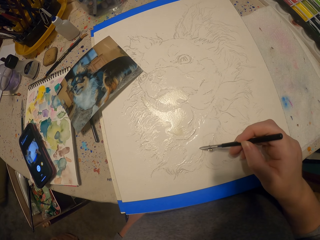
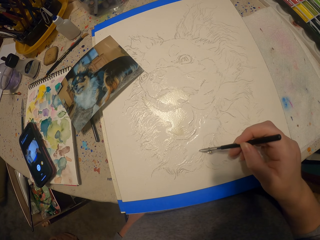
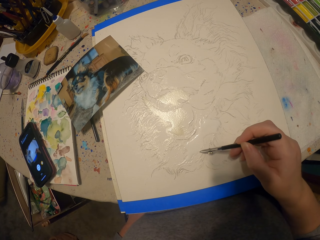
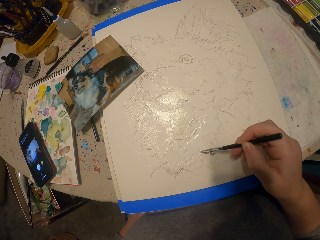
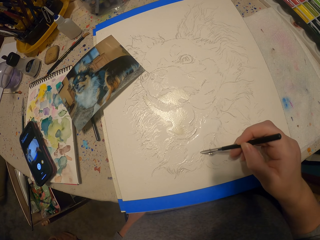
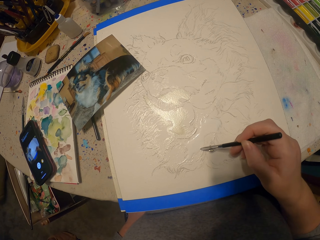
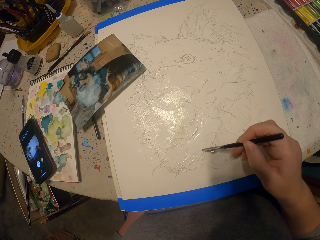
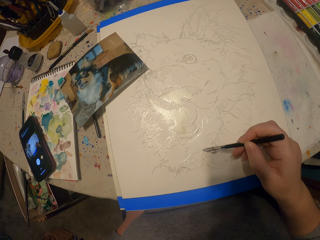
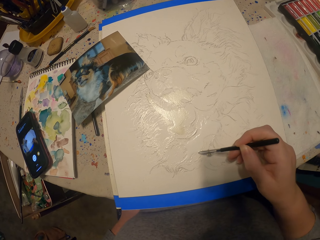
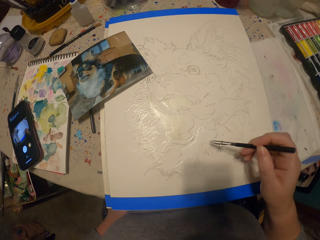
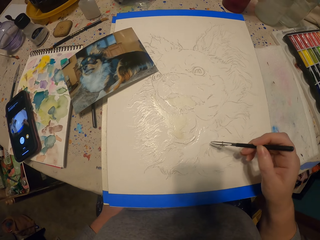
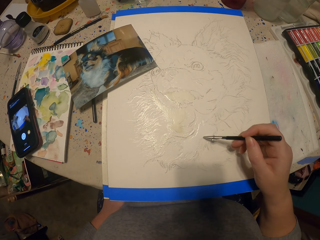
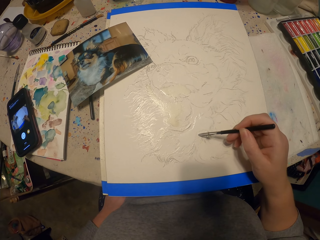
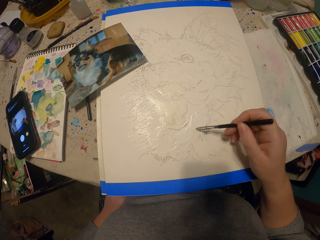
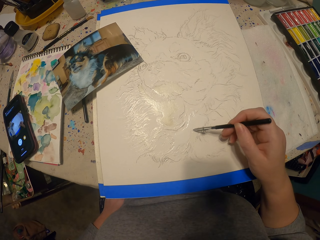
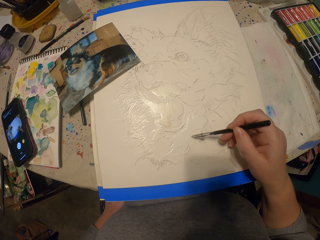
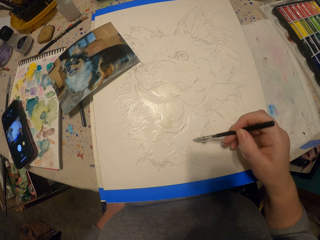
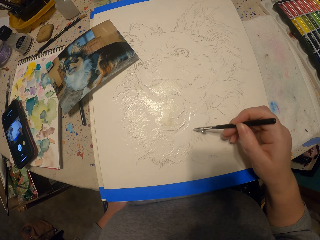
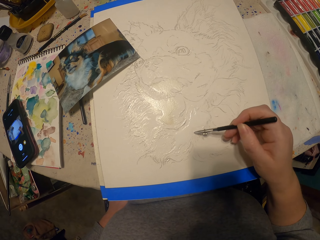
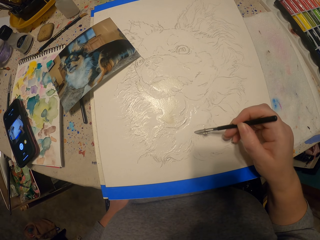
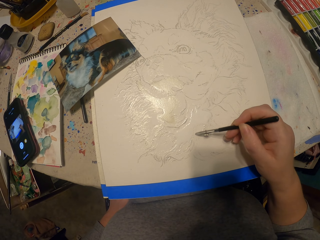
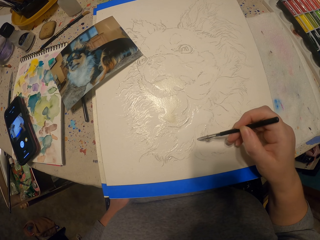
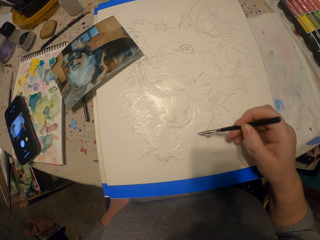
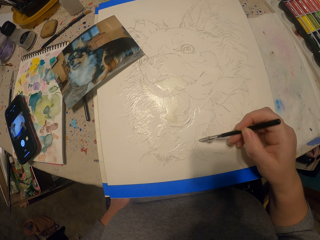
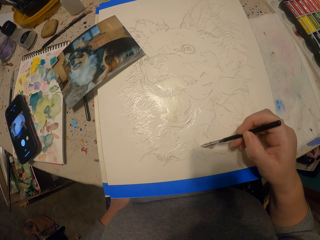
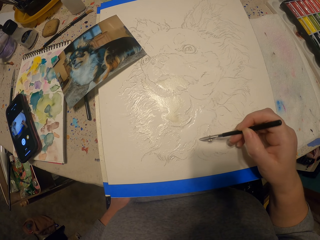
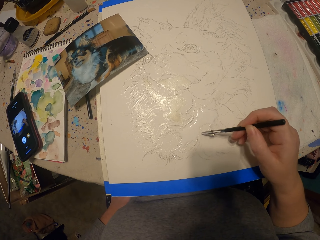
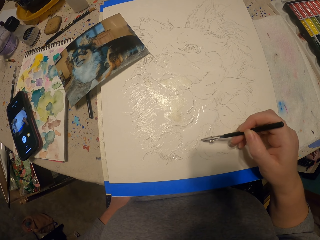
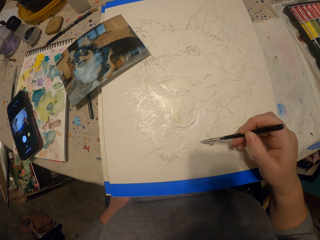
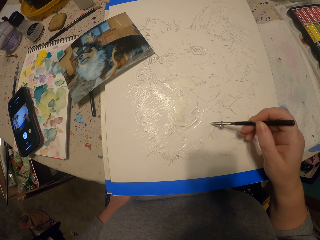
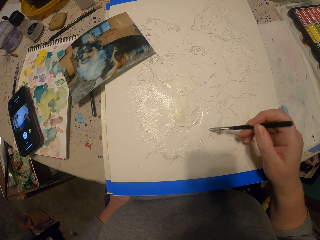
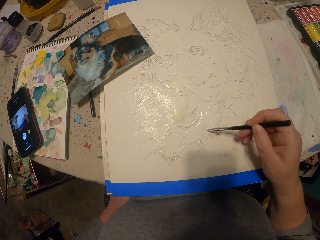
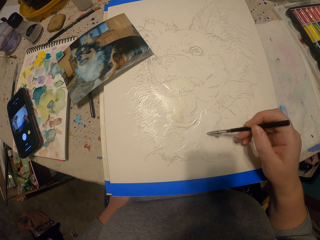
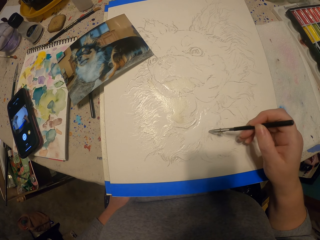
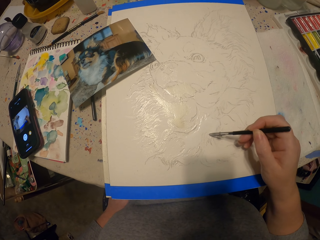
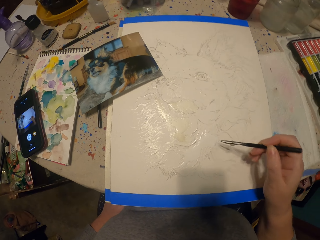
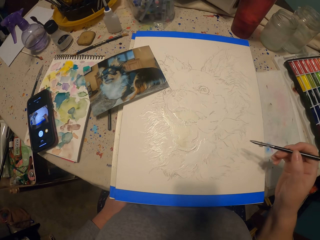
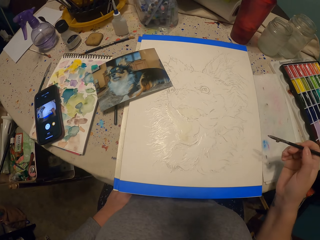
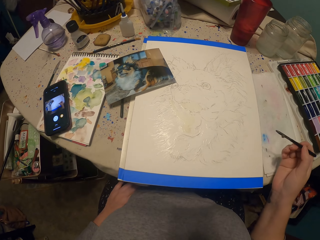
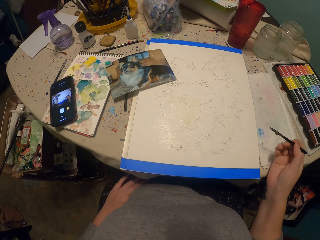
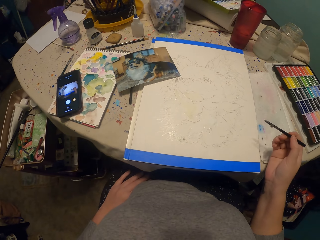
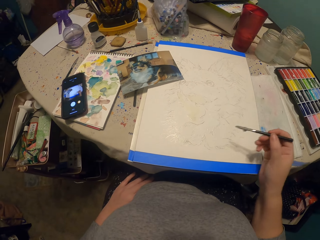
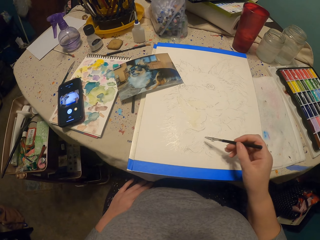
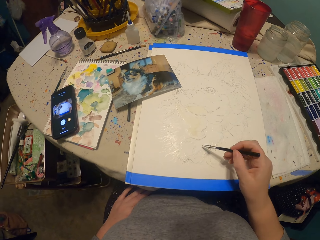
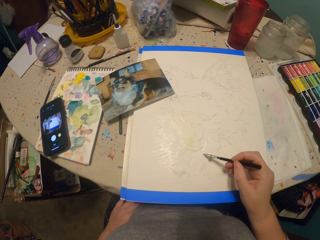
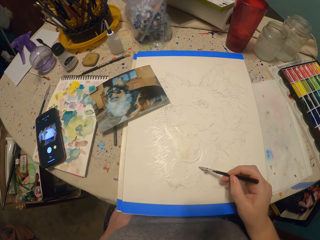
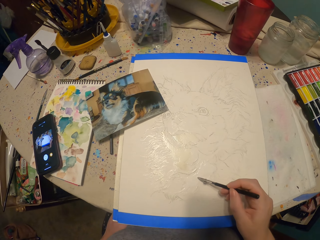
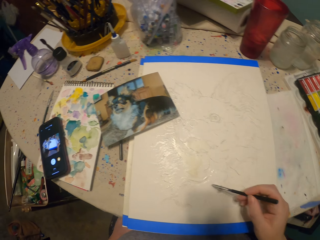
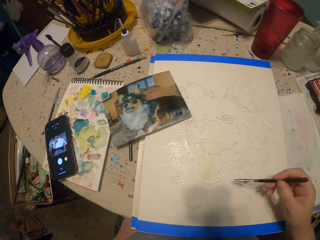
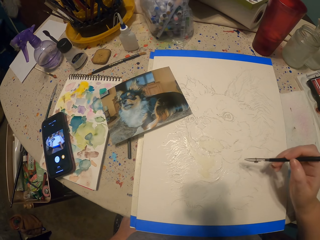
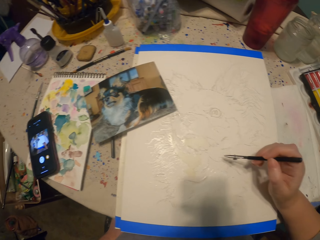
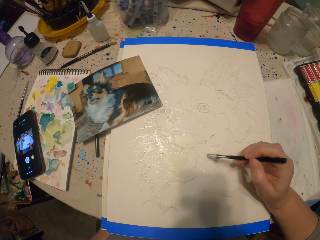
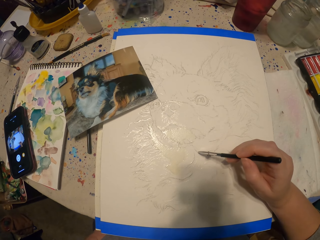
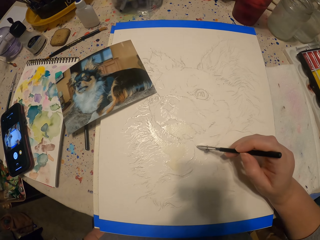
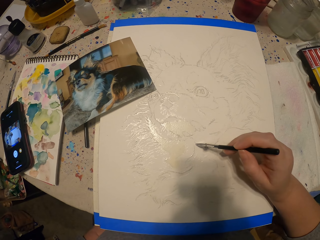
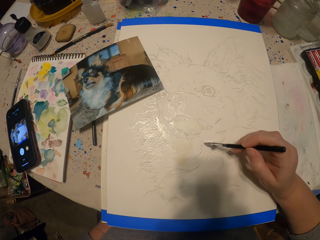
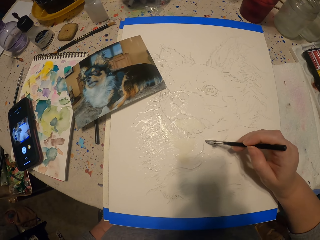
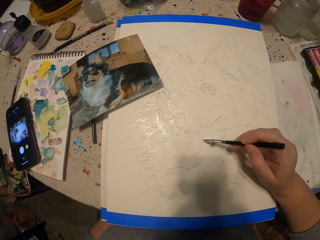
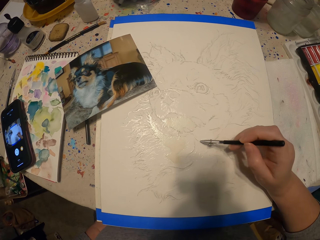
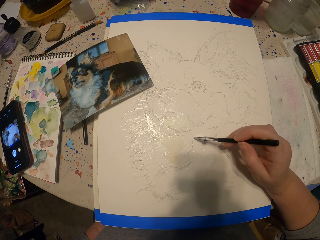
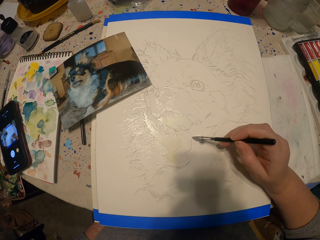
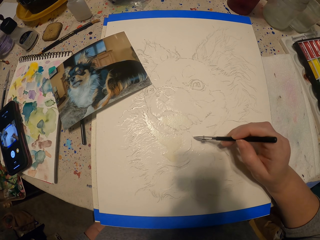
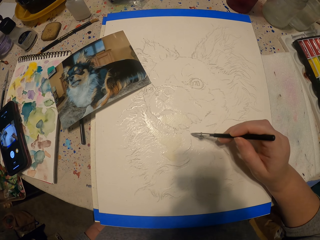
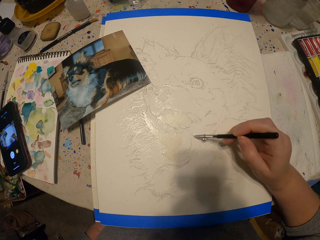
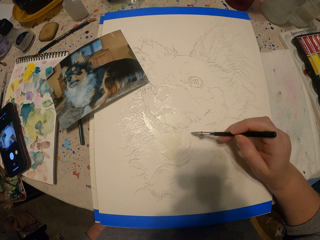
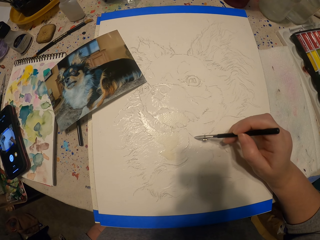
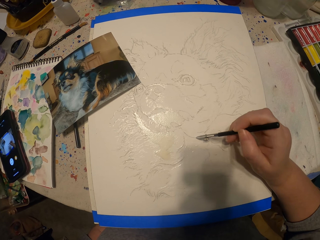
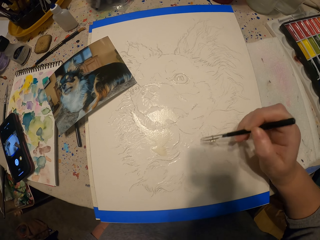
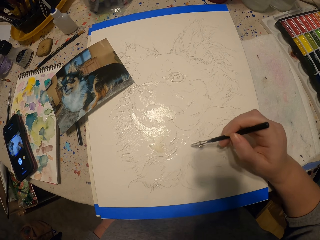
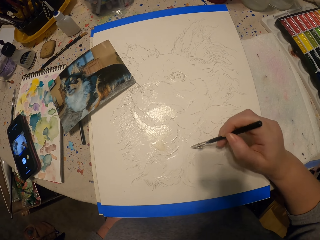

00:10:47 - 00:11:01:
The camera wearer moves the painting pencil away from the picture. They paint the picture. They move the painting pencil away from the picture. They paint the picture.

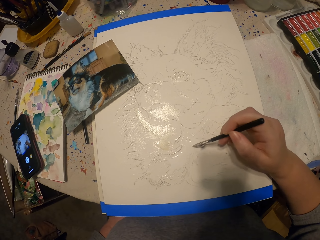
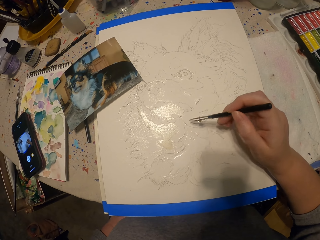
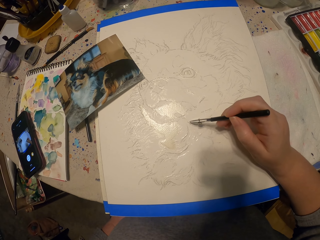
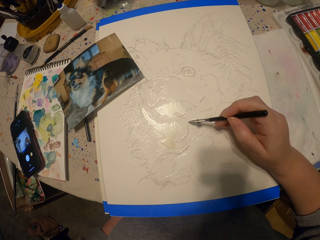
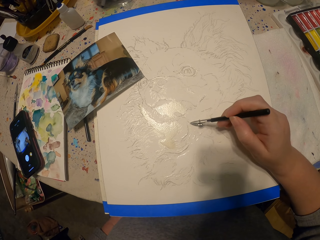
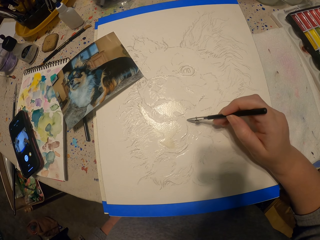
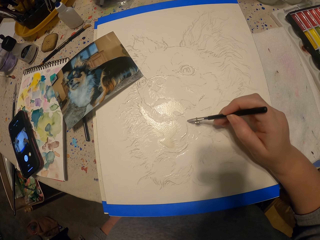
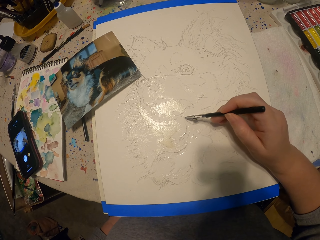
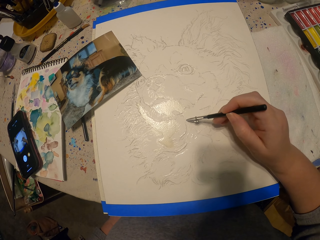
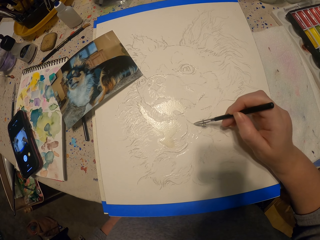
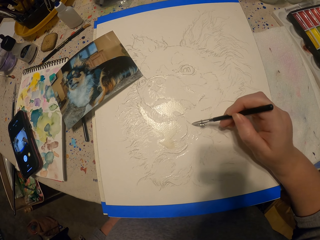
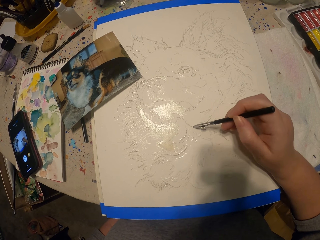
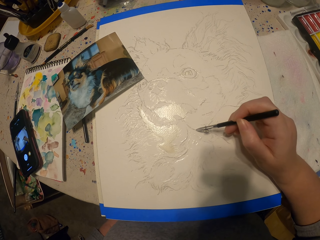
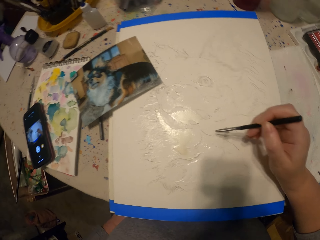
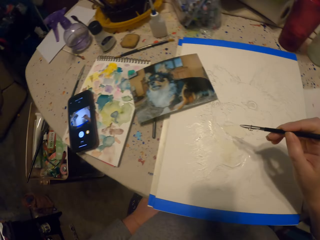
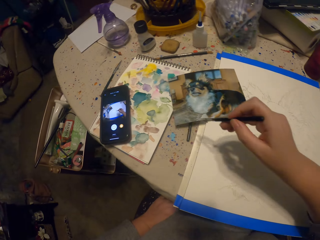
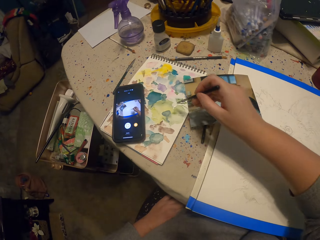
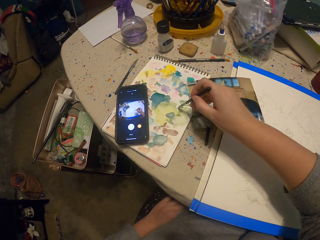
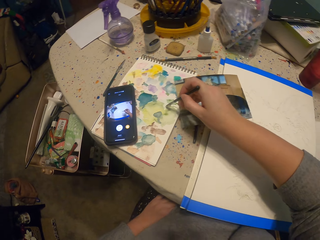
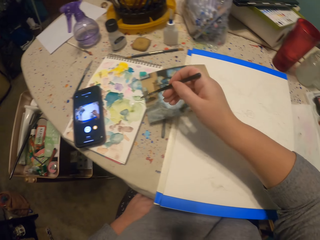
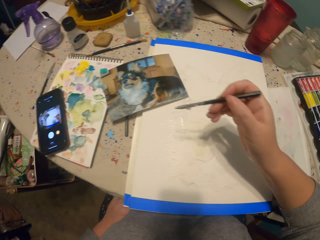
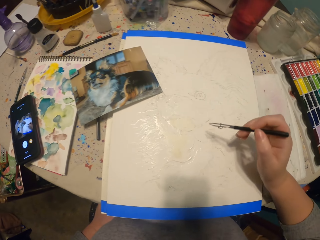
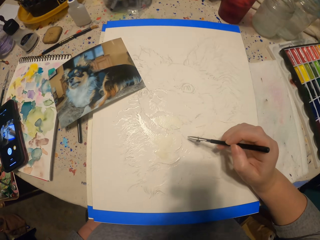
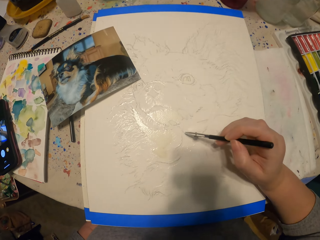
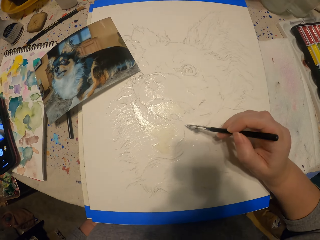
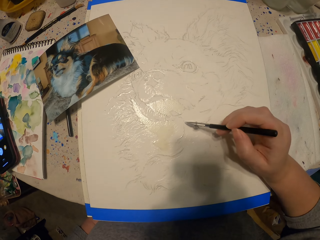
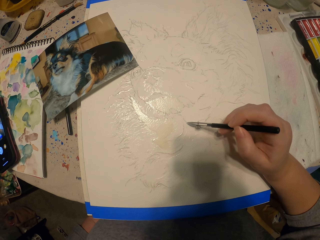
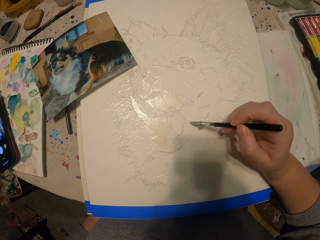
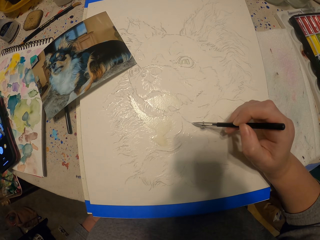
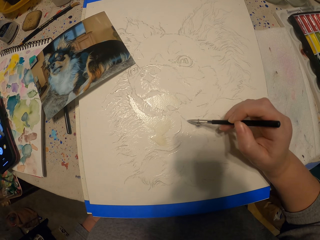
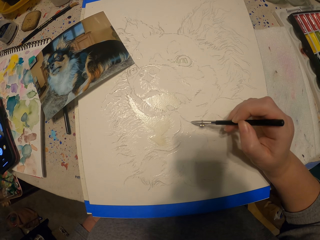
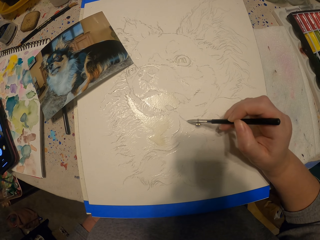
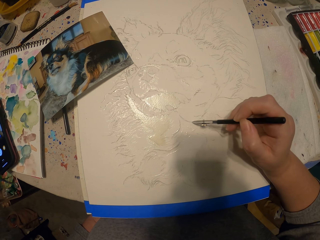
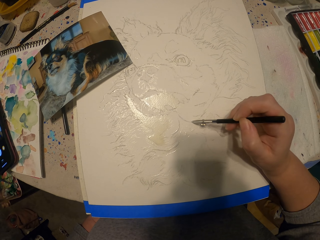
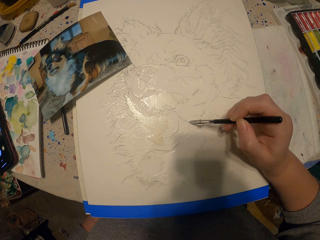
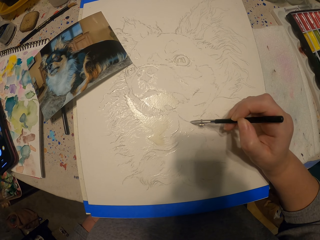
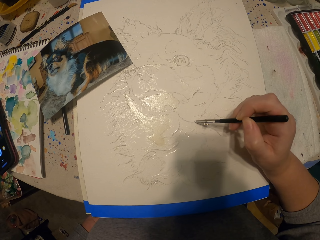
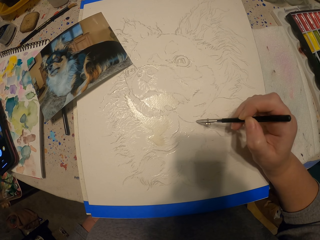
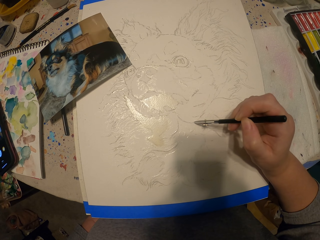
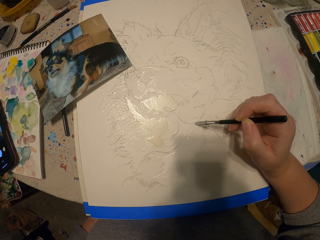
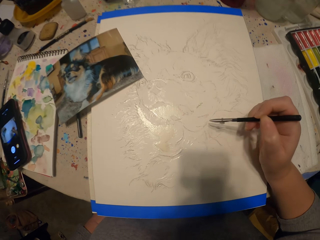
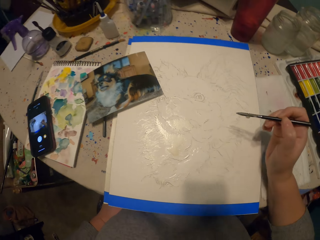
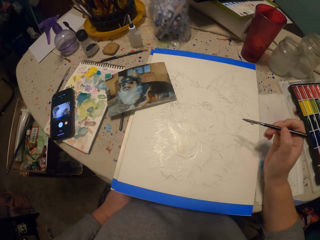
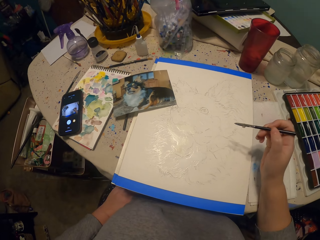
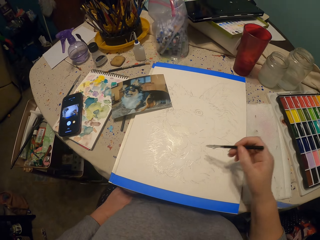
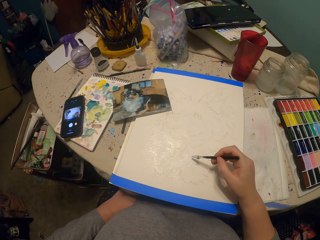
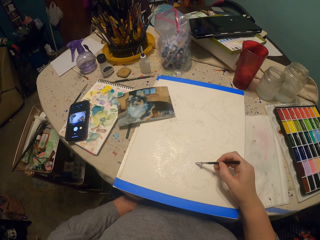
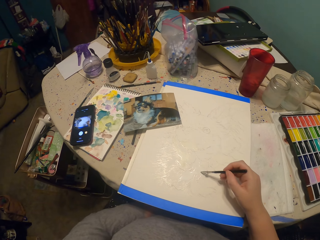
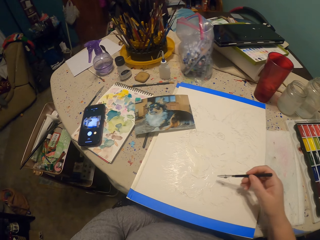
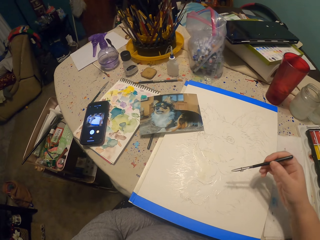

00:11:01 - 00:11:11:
The camera wearer puts his round brush or painting pencil in a color or ink. He paints the picture. He moves the painting pencil away from the picture.
